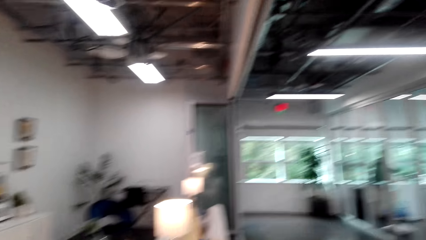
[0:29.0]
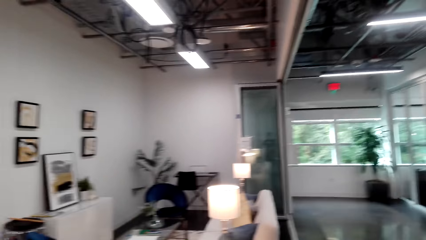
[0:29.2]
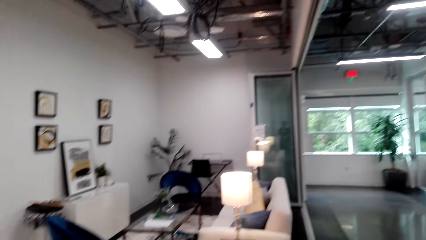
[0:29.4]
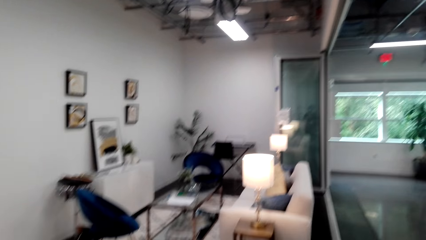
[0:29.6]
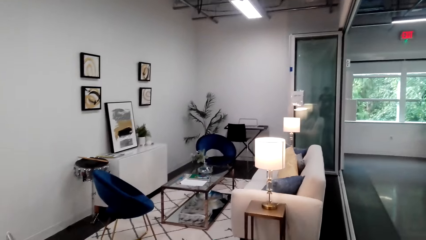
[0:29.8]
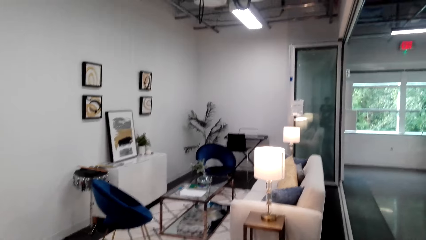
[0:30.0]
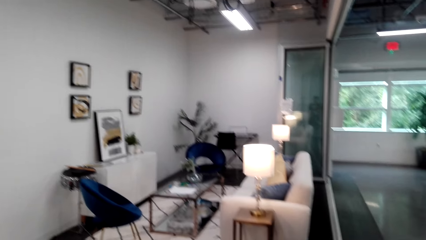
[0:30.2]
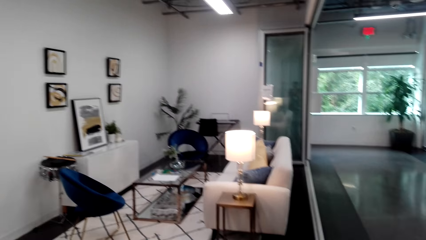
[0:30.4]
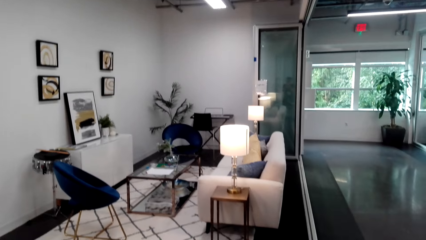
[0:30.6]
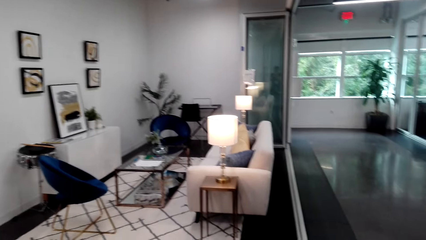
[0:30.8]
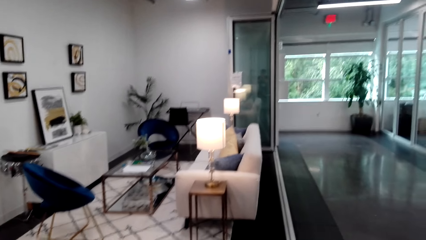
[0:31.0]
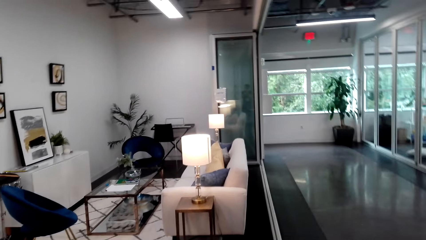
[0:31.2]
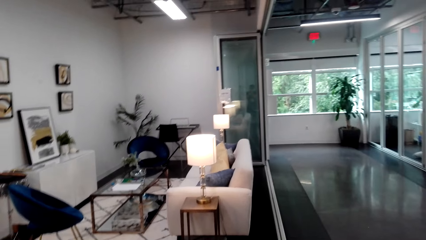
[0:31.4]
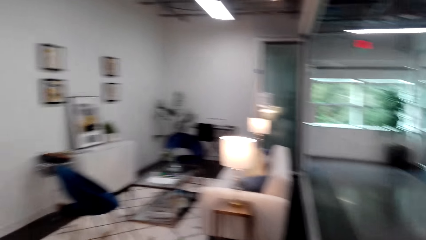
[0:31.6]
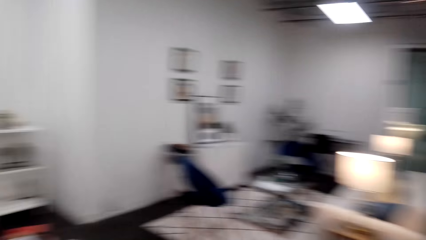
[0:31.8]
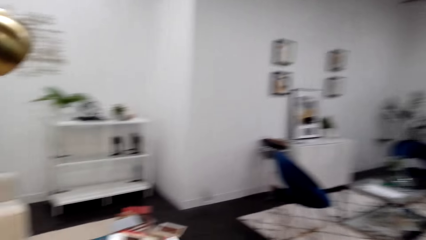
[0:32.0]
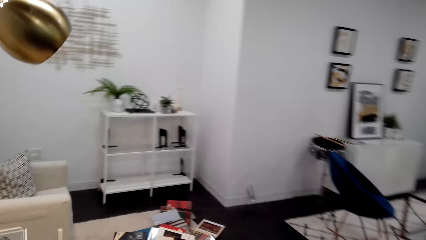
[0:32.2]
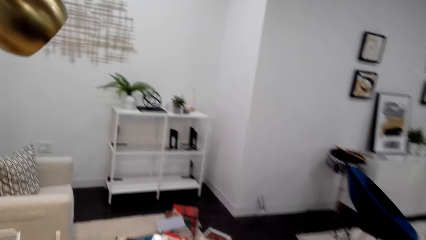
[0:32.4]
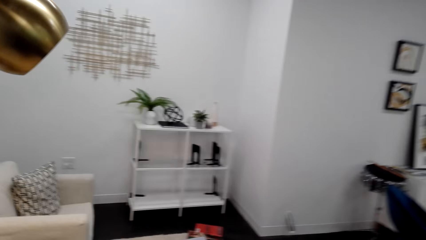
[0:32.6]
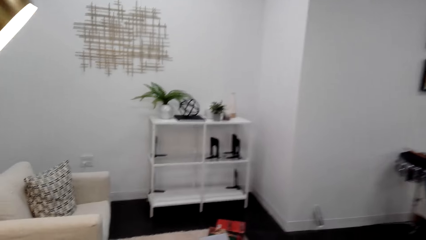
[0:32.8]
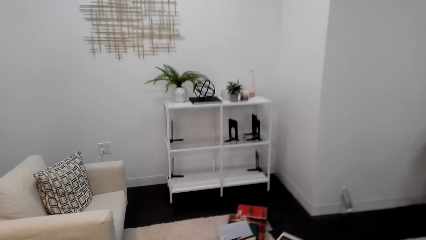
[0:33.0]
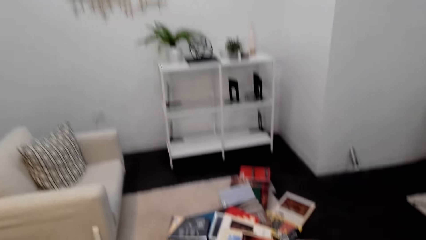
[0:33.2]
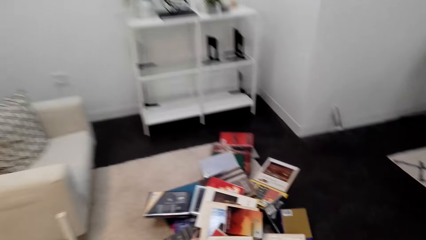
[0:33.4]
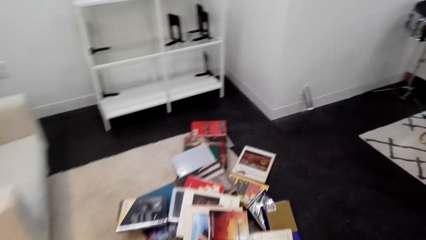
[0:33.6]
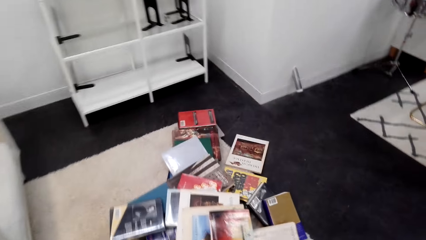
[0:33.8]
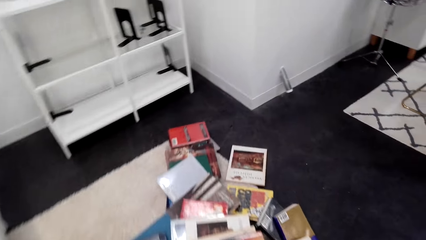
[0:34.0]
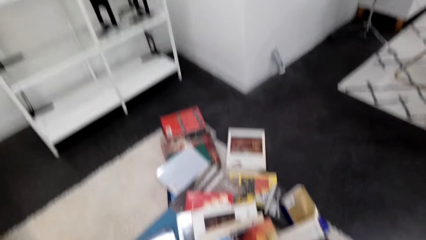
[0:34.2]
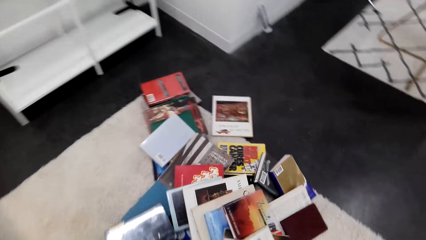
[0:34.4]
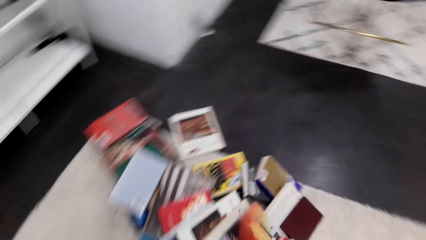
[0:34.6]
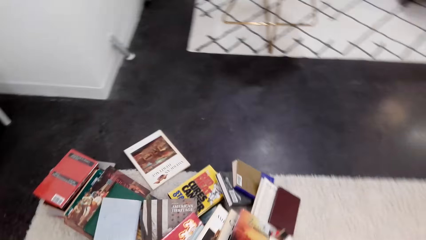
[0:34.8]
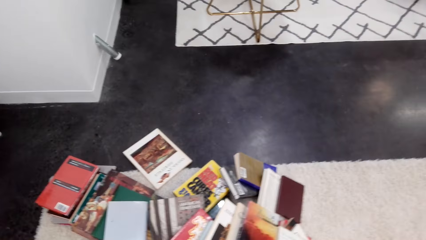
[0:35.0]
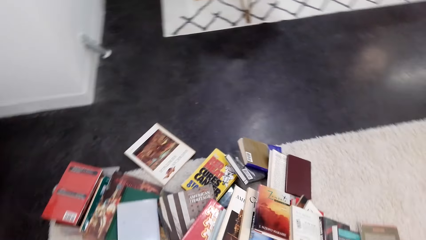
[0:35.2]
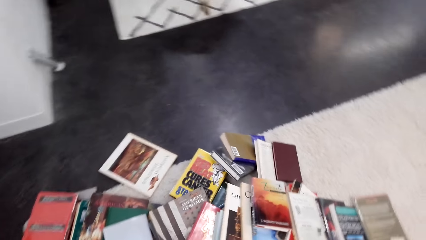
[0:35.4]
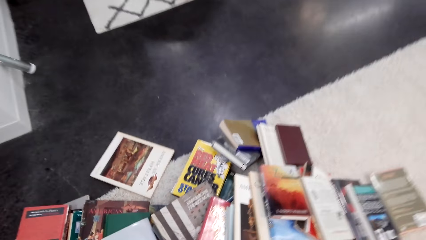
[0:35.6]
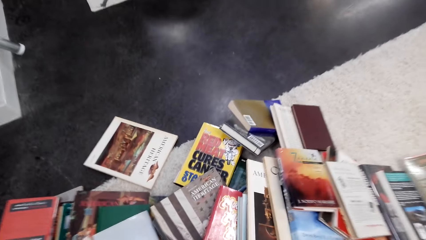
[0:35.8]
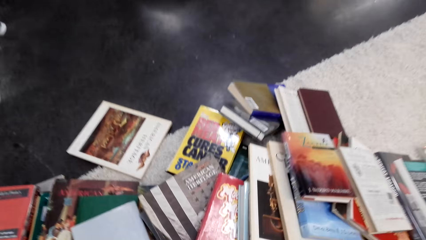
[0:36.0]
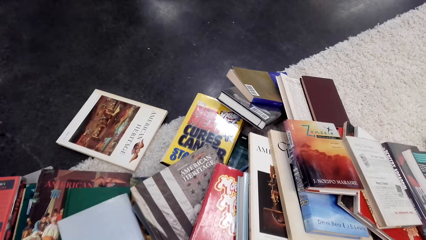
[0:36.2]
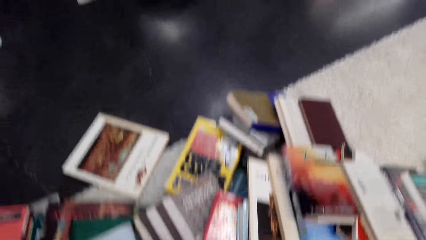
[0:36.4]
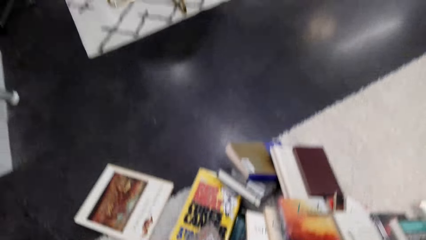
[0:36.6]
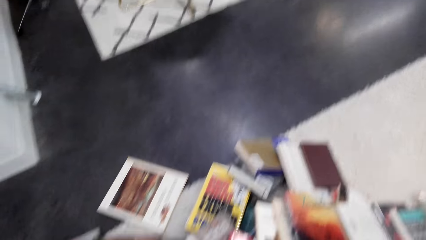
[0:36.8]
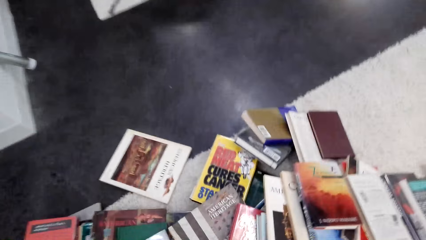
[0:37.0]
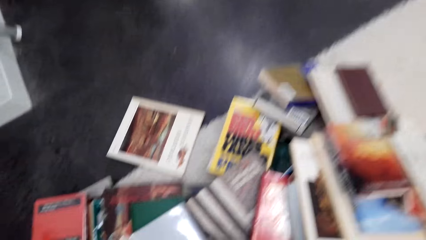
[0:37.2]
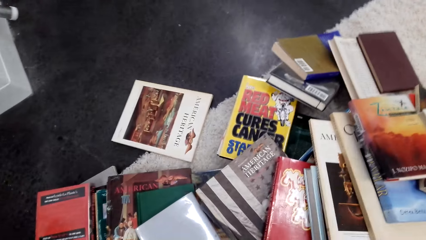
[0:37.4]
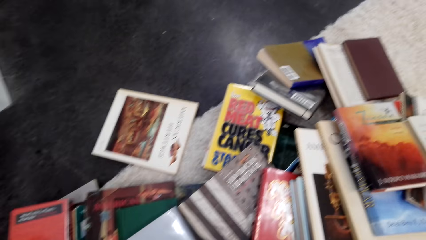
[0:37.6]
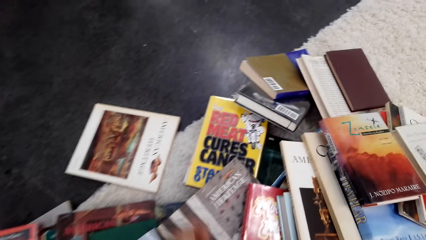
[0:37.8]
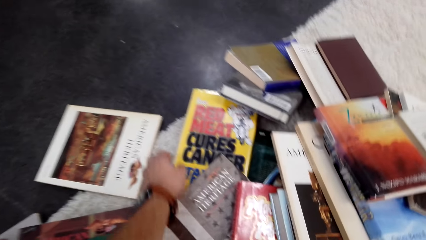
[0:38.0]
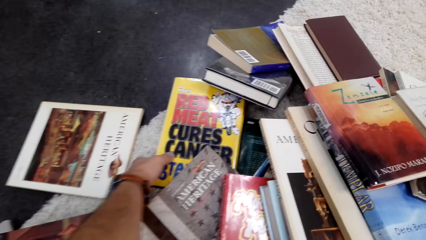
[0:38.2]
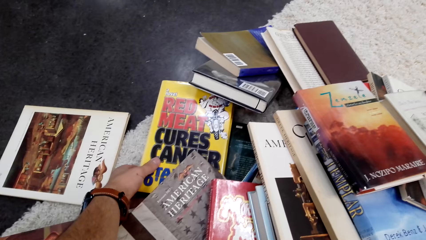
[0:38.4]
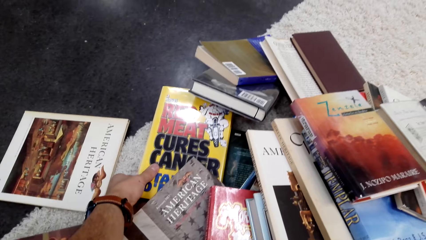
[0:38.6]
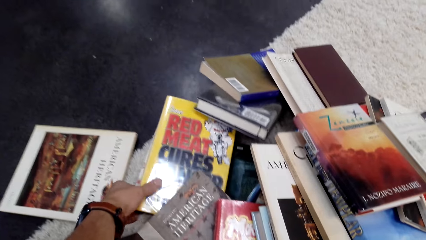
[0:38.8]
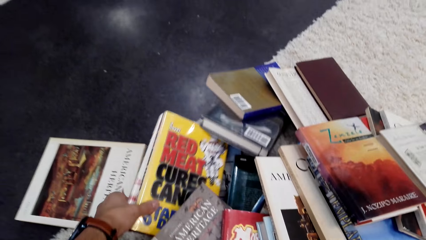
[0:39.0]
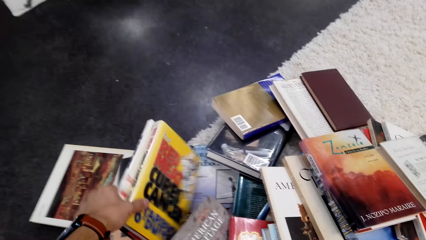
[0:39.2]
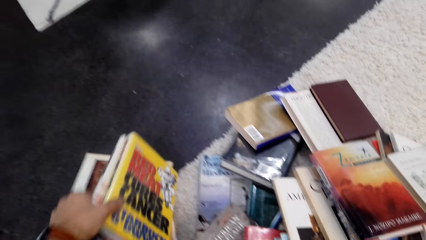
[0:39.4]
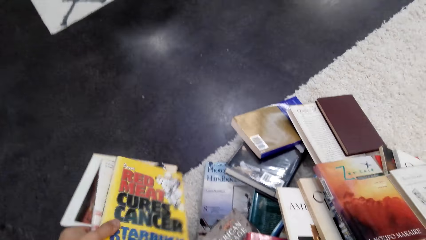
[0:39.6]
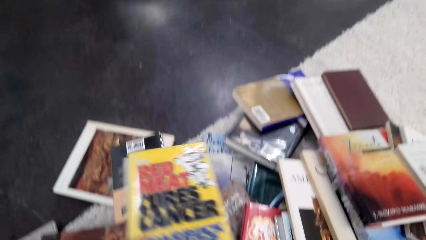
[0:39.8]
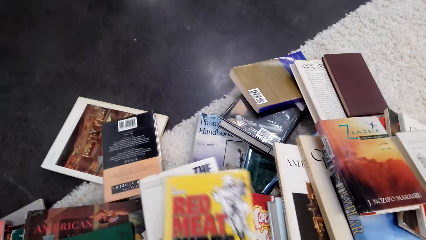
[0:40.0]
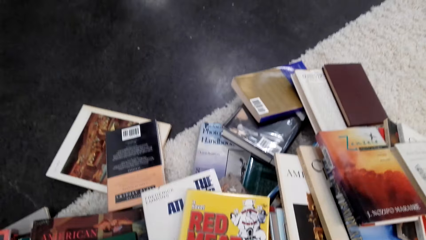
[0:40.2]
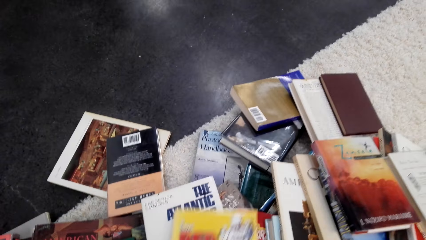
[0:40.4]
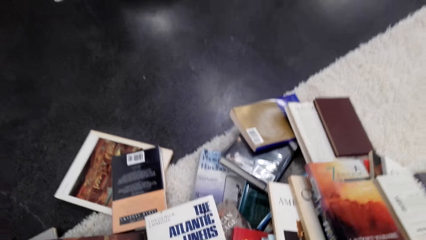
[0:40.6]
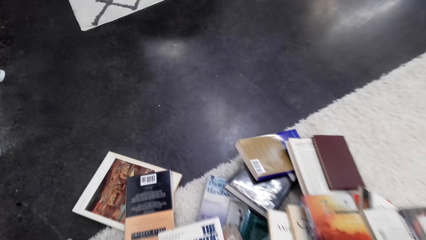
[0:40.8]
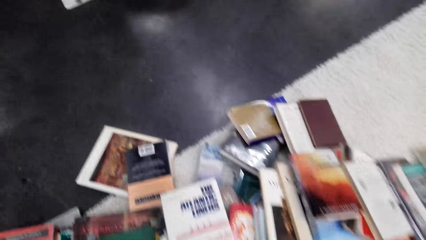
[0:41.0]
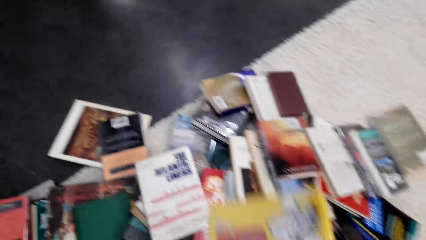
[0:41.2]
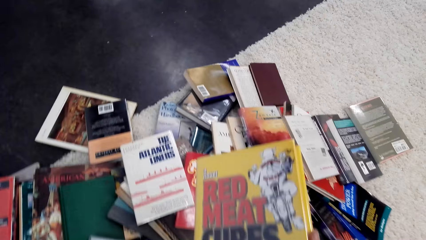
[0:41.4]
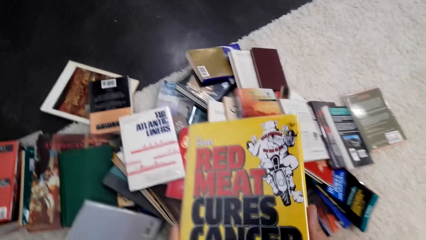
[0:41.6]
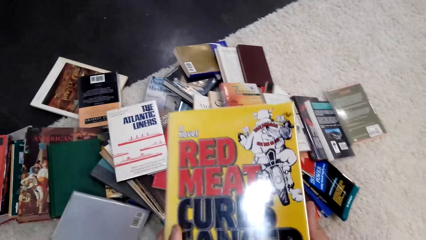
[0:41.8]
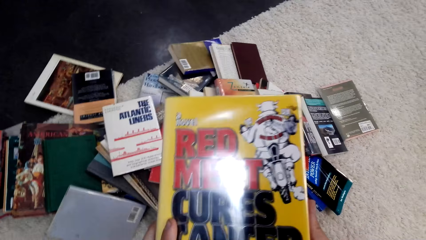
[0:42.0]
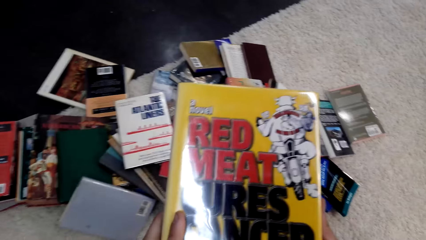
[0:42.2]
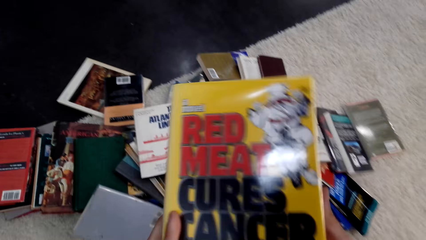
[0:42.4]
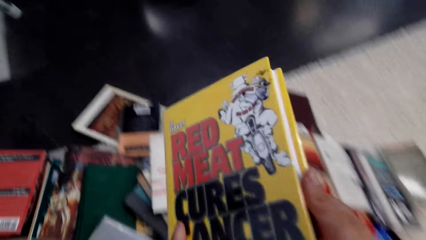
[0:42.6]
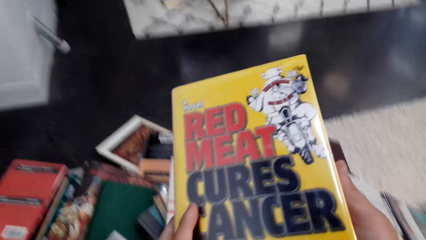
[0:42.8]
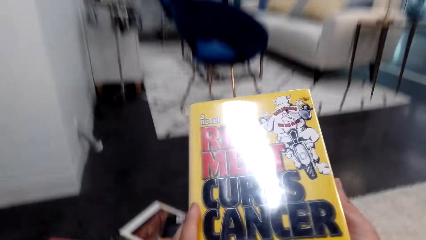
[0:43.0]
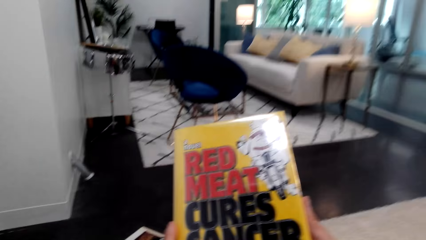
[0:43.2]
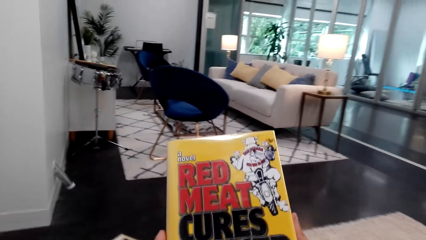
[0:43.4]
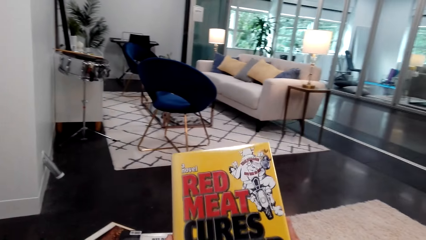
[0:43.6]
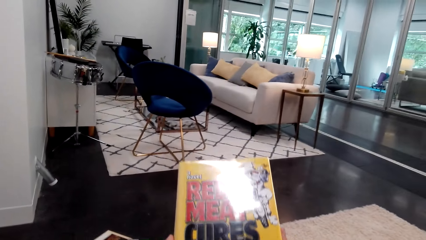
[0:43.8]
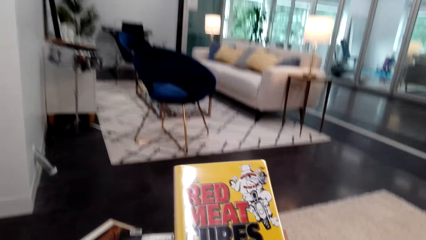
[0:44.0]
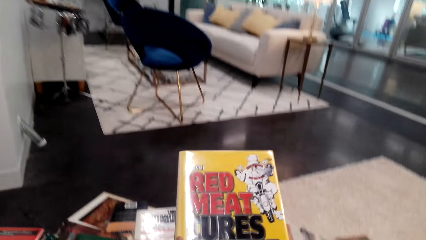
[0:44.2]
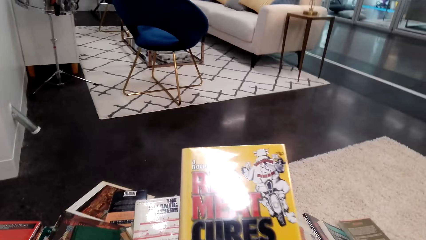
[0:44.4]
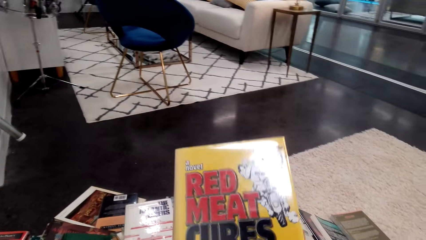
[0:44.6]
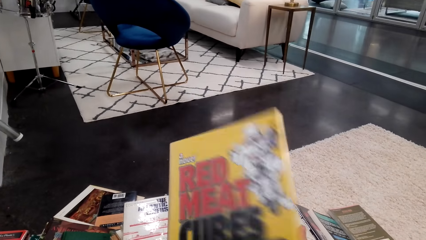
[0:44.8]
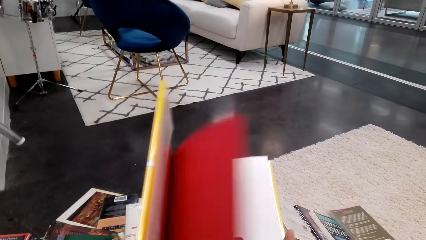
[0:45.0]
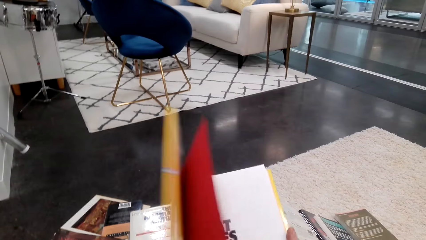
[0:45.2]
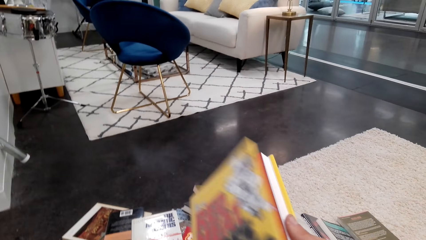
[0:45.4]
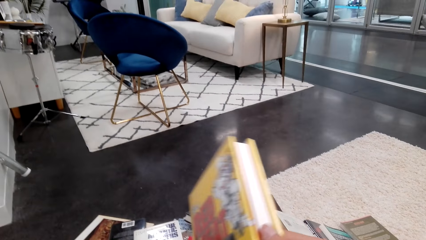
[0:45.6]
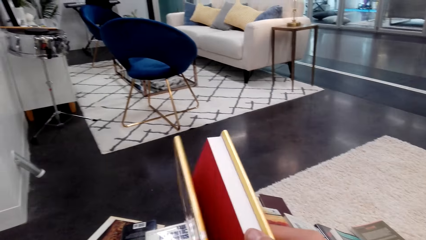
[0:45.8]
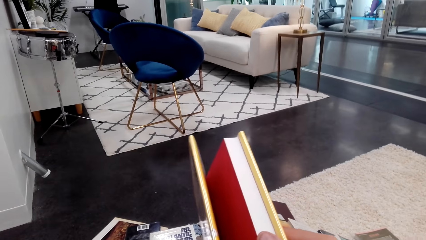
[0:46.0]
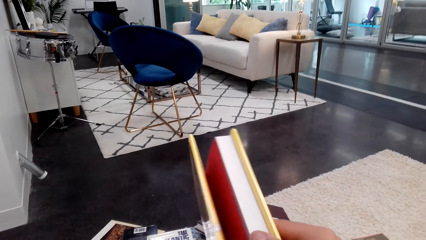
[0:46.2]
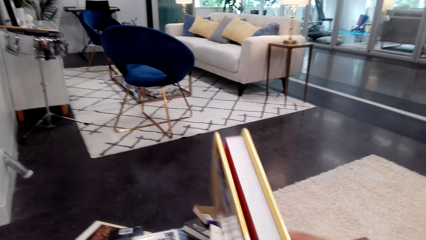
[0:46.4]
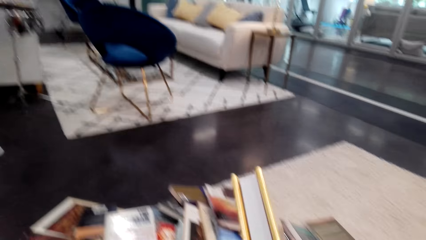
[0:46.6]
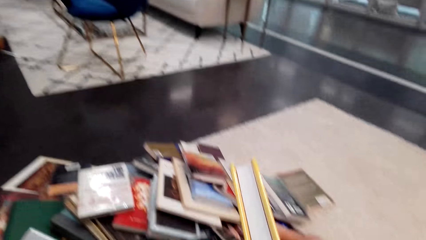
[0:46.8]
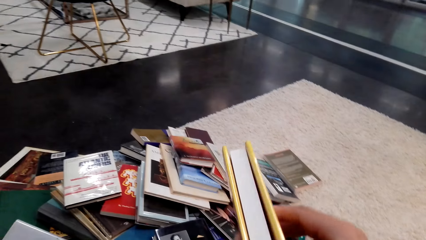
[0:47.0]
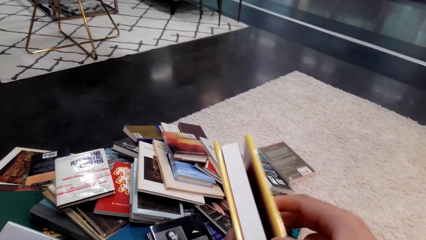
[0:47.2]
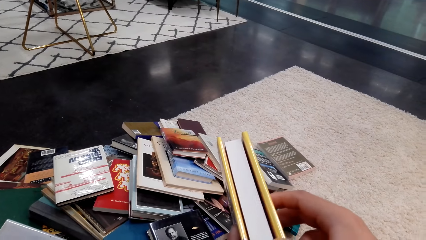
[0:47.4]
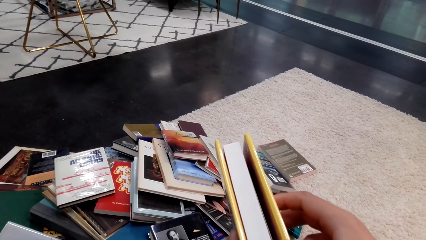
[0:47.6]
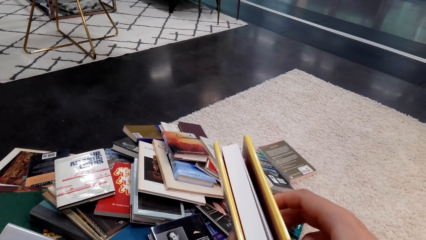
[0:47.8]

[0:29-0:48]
The camera wearer walks around the room. They sit on a sofa. They sit on the floor. They take the novel books. They pick up a book. They open the book.
